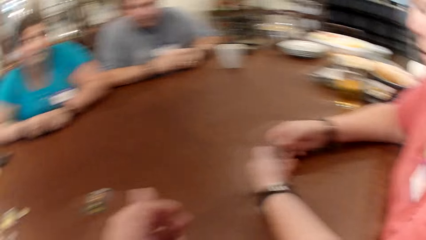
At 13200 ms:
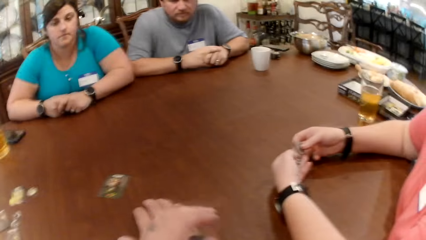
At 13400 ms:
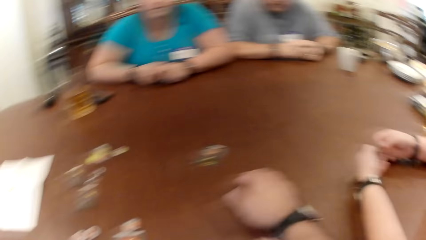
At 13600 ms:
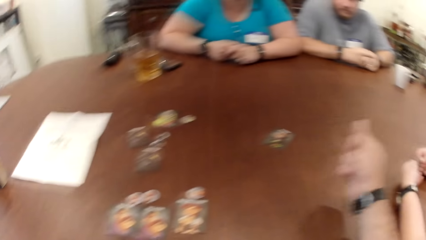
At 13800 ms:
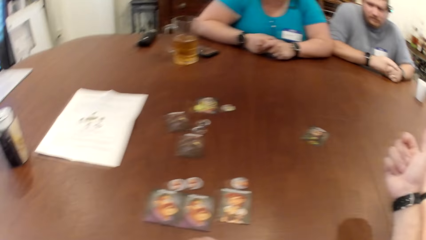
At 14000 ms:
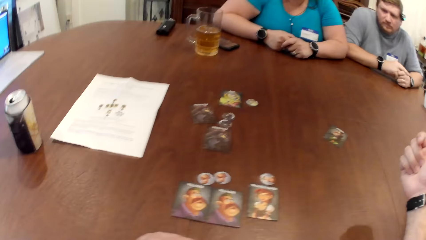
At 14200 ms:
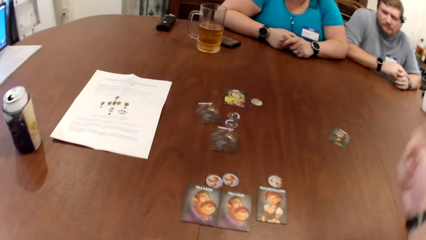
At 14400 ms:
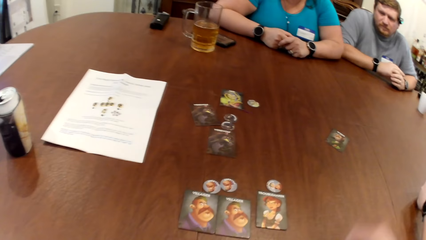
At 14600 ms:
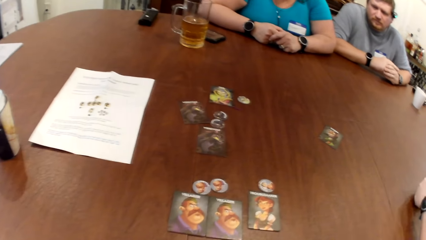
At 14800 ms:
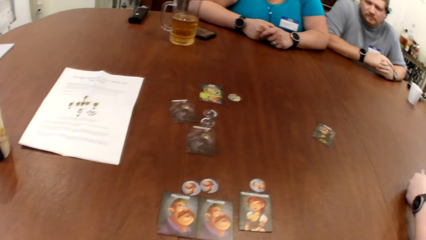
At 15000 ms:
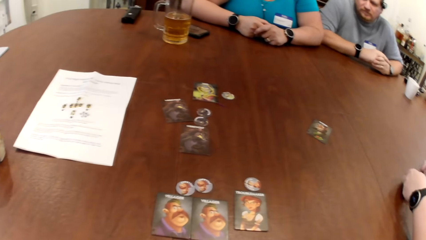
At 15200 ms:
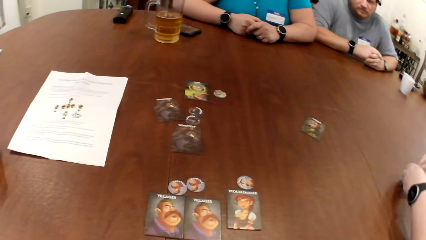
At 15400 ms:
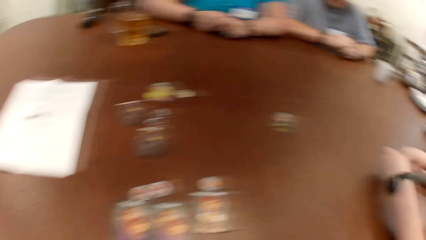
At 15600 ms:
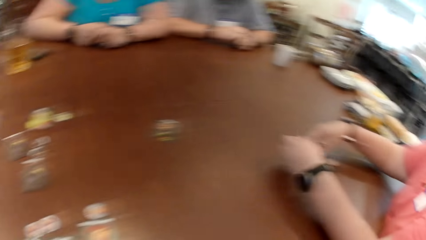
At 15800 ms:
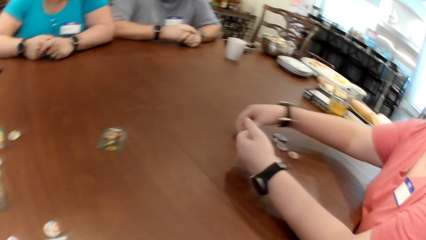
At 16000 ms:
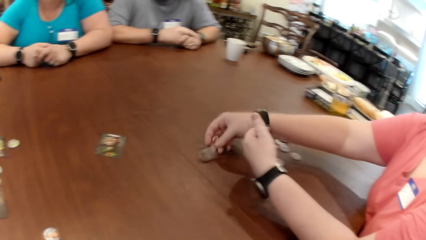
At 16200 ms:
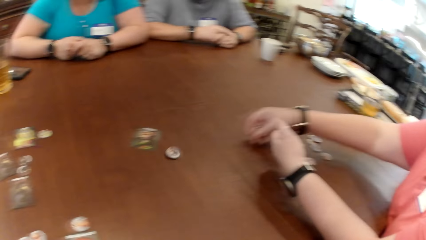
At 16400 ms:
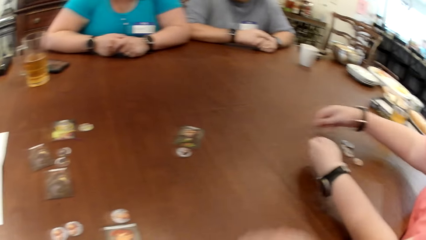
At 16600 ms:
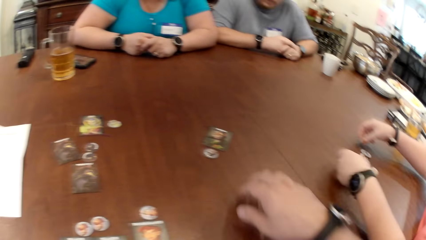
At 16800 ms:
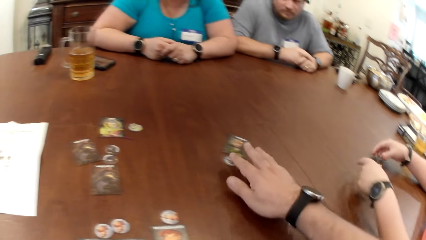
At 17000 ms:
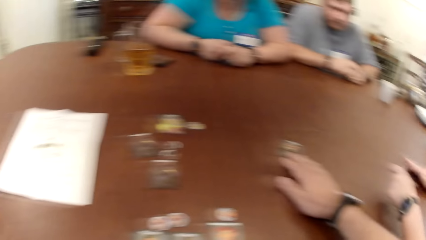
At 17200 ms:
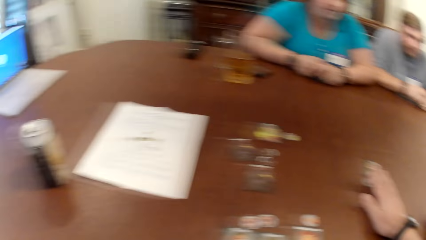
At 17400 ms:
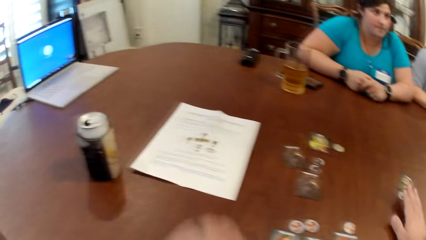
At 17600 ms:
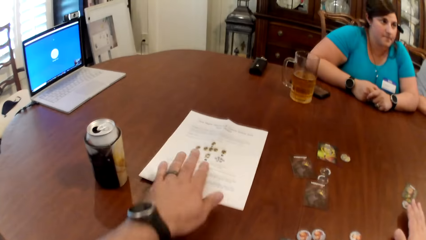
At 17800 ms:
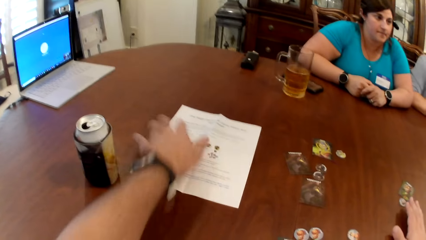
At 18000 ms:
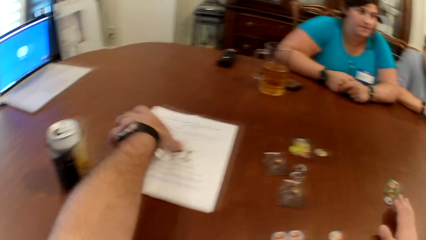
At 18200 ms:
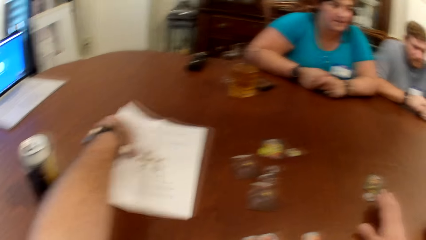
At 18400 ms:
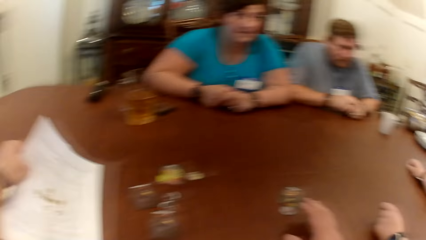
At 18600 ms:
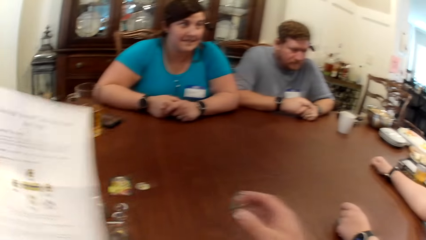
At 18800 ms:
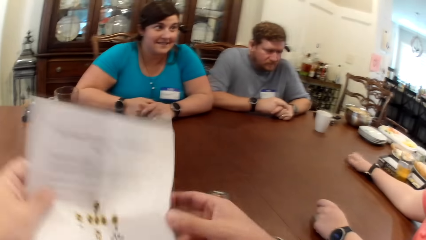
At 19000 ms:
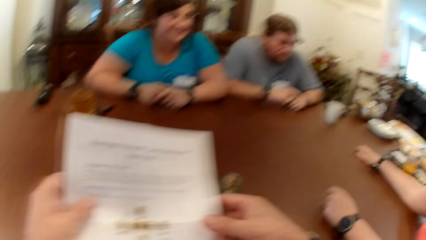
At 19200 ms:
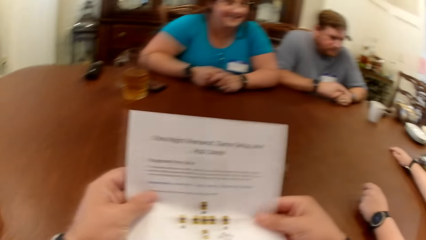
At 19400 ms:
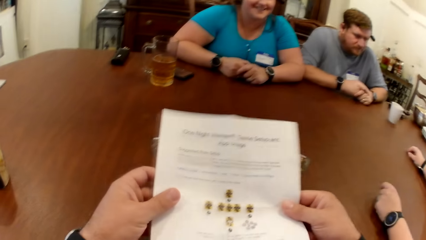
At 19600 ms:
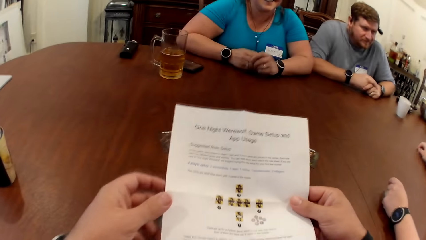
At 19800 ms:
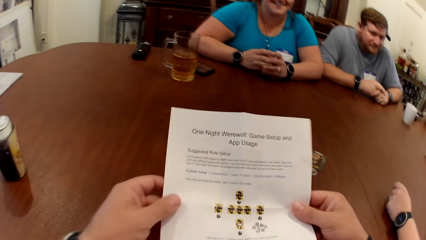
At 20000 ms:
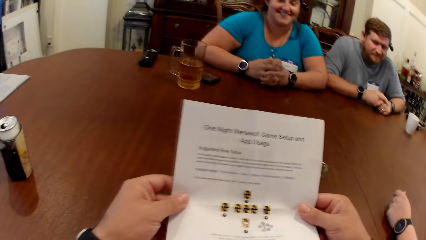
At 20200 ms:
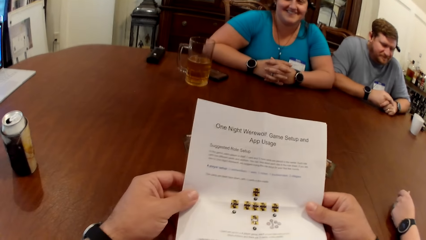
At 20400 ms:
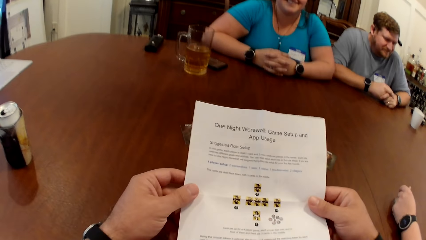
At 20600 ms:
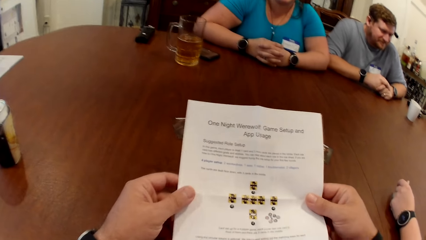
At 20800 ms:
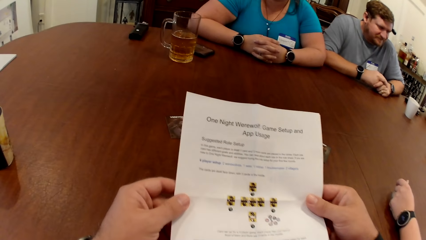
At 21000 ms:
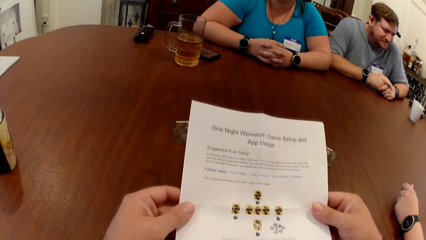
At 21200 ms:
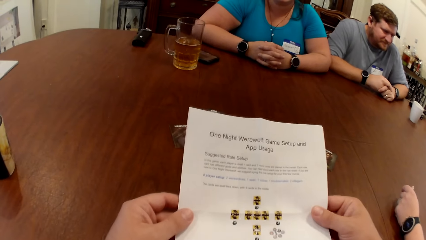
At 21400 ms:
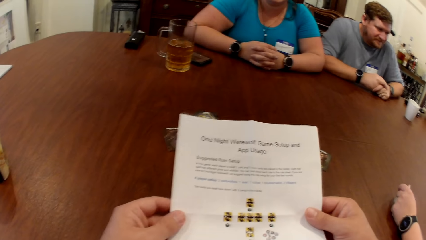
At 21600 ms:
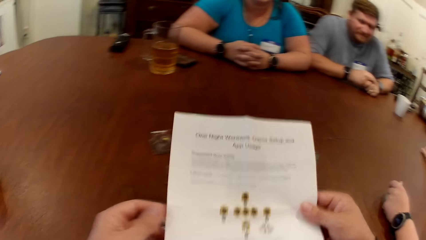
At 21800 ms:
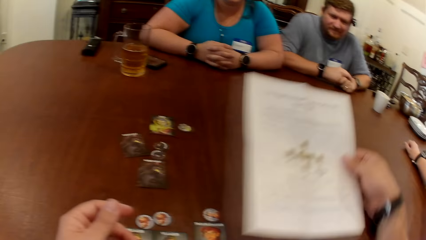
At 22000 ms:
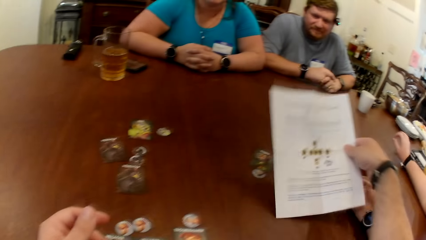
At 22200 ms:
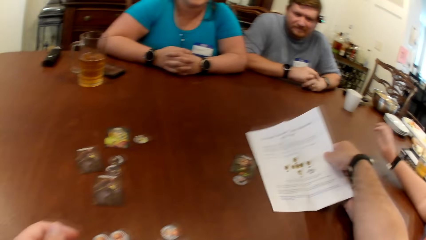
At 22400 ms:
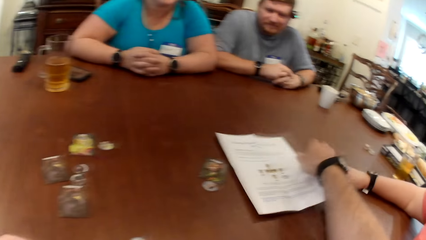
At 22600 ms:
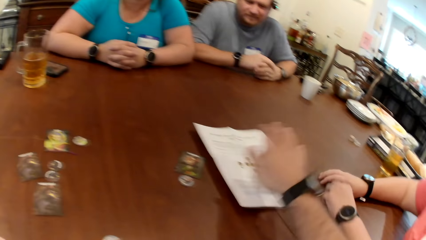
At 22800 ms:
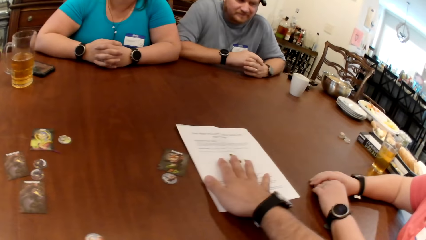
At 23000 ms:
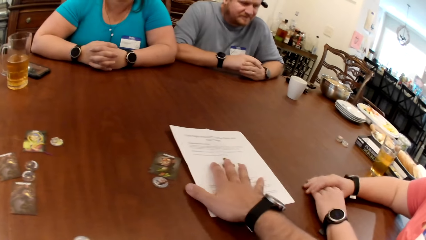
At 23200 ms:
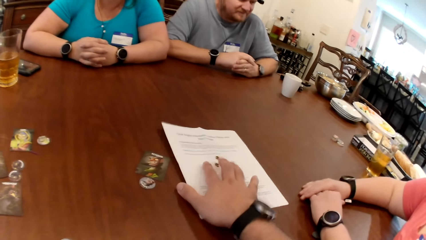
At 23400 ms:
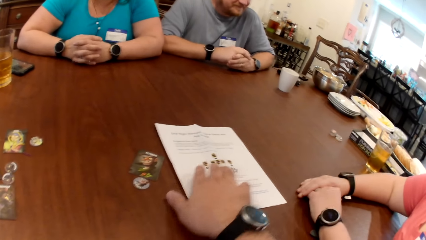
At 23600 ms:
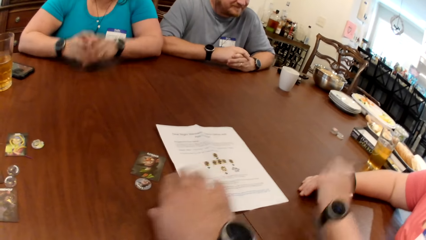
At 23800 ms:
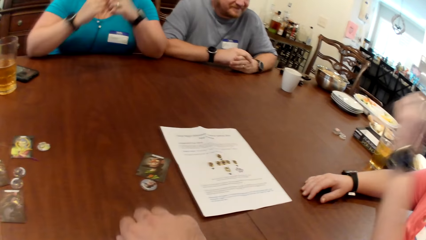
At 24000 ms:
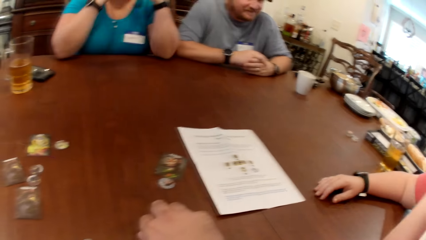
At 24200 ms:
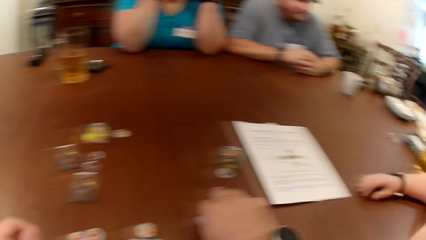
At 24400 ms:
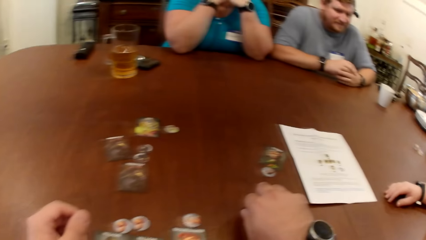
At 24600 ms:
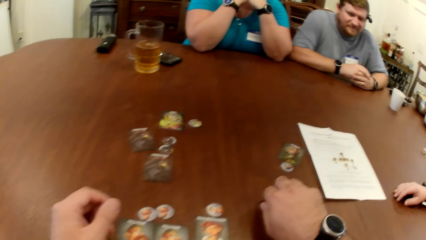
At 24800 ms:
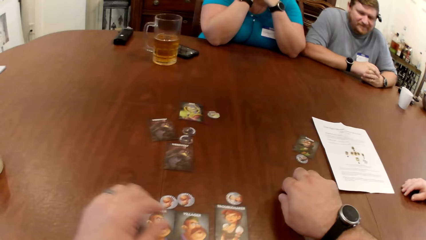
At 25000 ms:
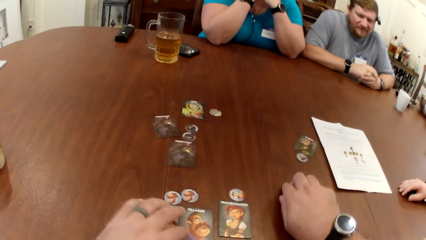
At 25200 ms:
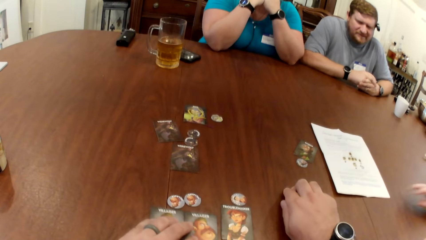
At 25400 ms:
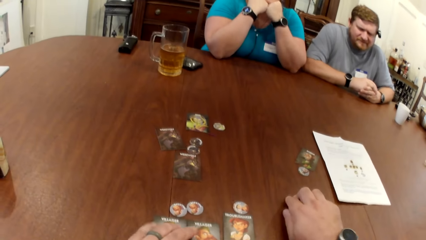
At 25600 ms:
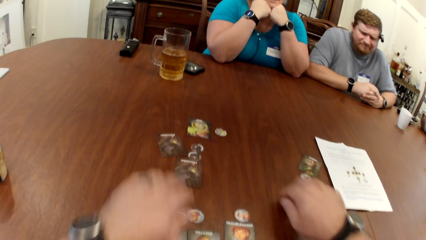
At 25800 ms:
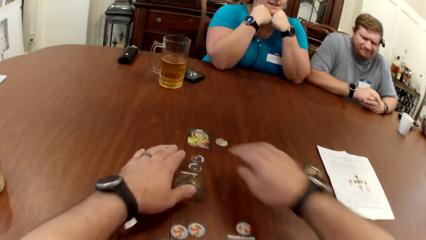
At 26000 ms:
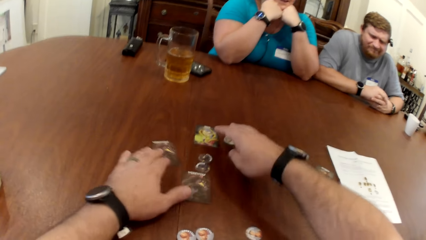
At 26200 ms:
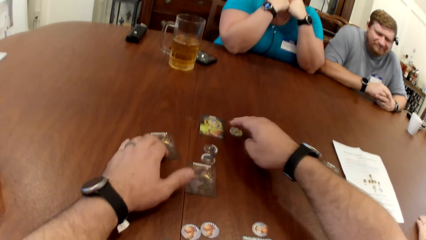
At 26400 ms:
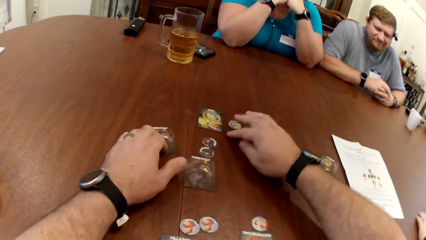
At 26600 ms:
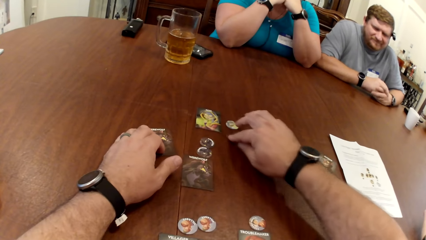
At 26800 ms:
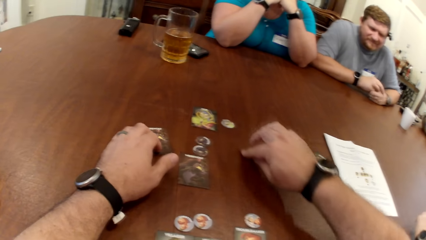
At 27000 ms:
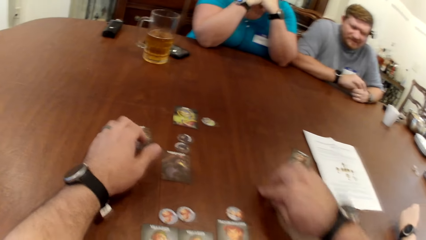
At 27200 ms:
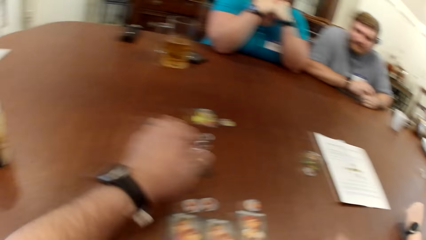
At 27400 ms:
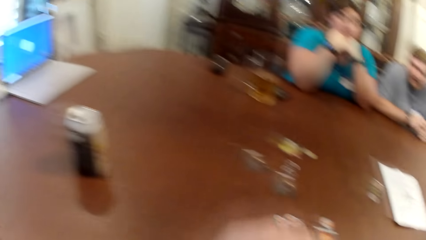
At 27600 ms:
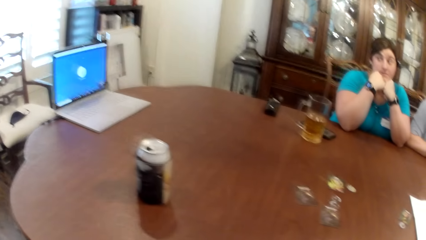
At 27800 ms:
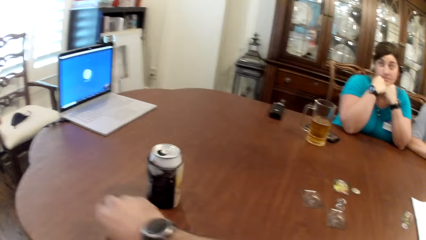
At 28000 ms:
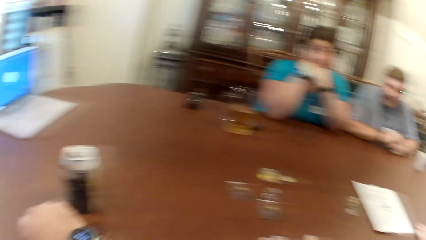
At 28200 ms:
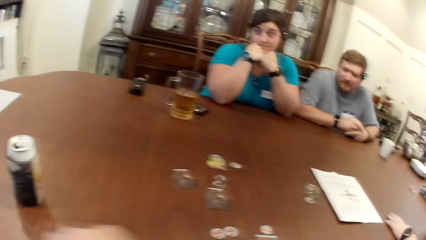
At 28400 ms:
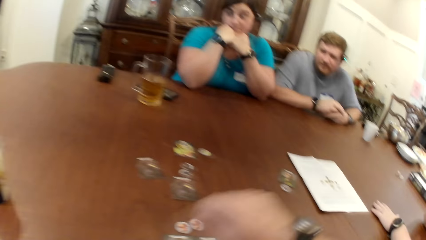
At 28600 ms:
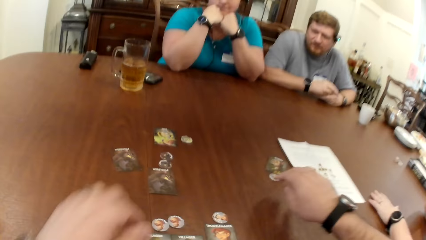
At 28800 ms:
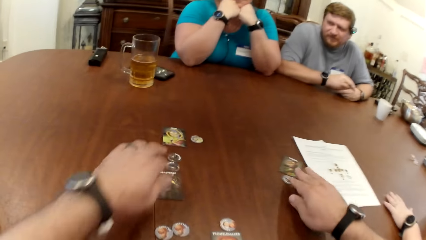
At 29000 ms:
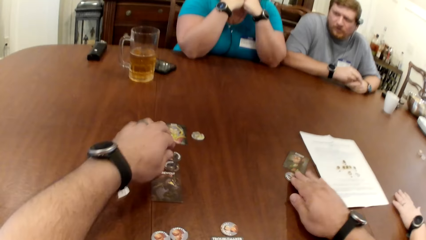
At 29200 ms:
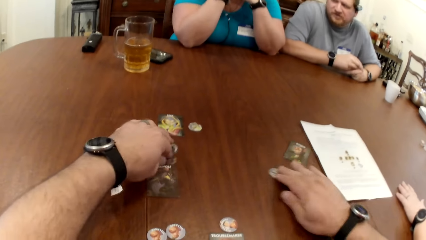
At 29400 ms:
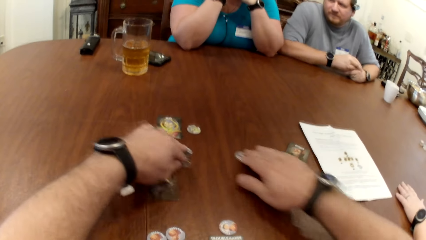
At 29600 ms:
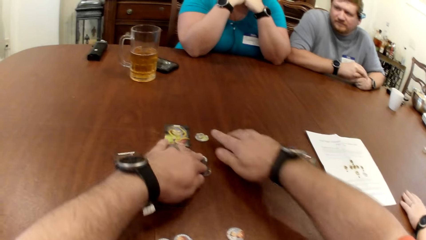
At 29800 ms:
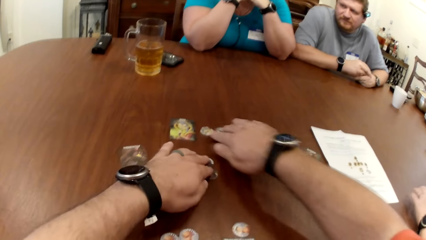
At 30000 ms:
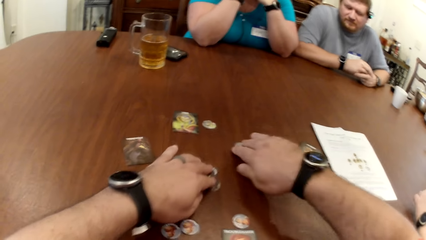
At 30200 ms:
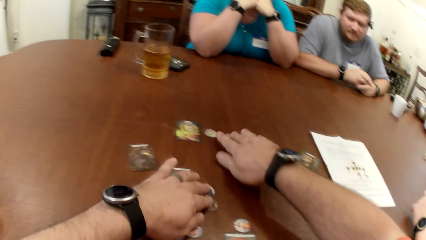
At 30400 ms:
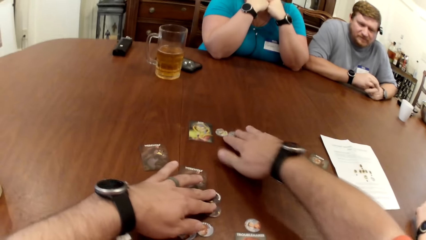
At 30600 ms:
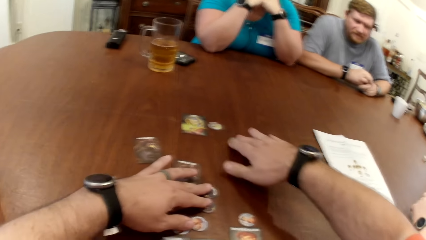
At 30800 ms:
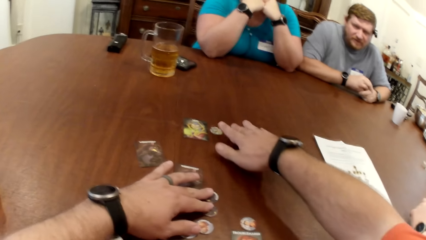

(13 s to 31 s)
The camera wearer lifts his right hand. A woman throws the game token on the table with her right hand. The camera wearer touches the game token on the table with his right hand. He picks up a game manual or paper with his left hand. He holds the game manual with both hands. He reads the paper. The woman interacts with the camera wearer. The camera wearer drops the game manual on the table with his right hand. He interacts with a man, another woman and the first woman. He touches the cards on the table with his left hand. He drags the game token on the table with his right hand. He adjusts the card on the table with his left hand. He drags his hand down. He moves a set of game tokens on the table with his left hand. He moves a set of game tokens on the table with his right hand.
